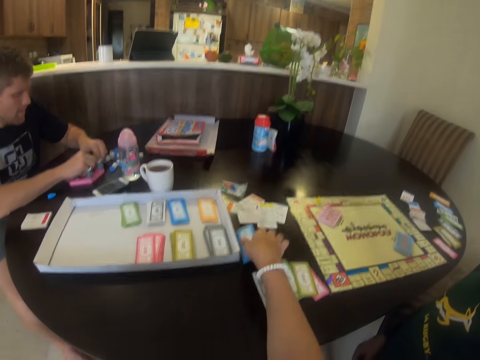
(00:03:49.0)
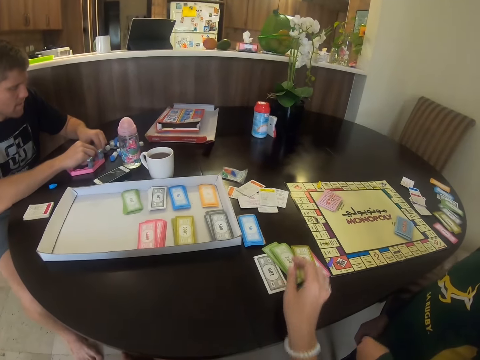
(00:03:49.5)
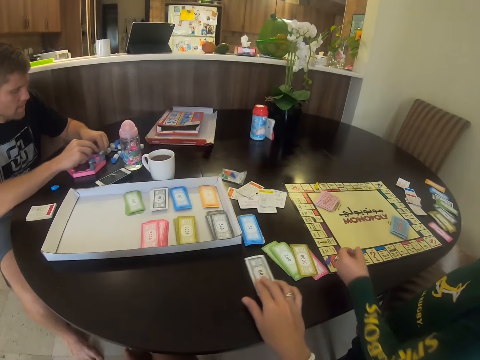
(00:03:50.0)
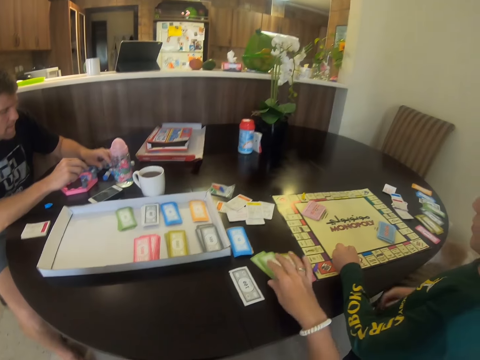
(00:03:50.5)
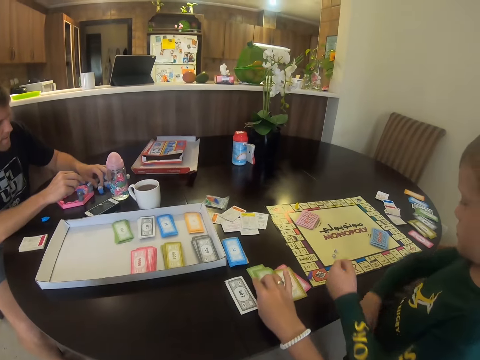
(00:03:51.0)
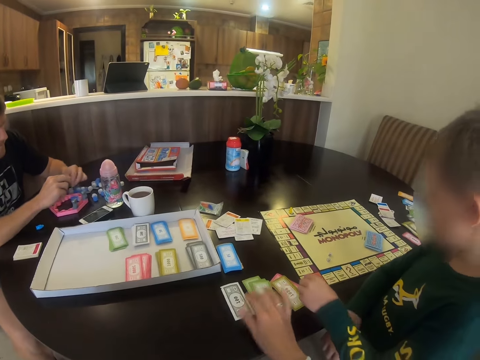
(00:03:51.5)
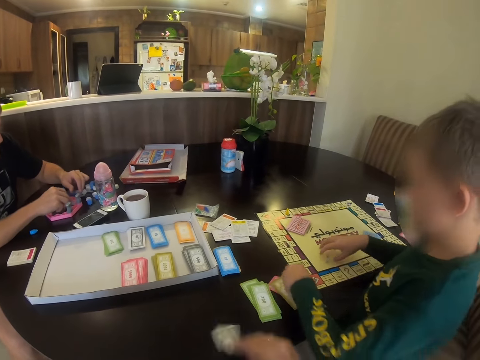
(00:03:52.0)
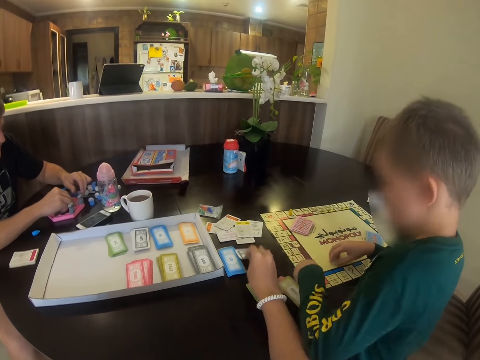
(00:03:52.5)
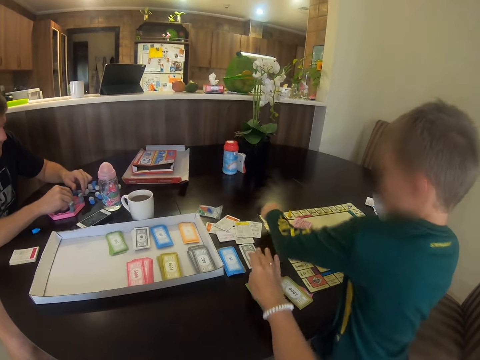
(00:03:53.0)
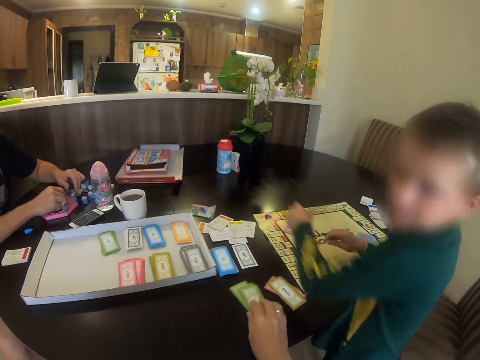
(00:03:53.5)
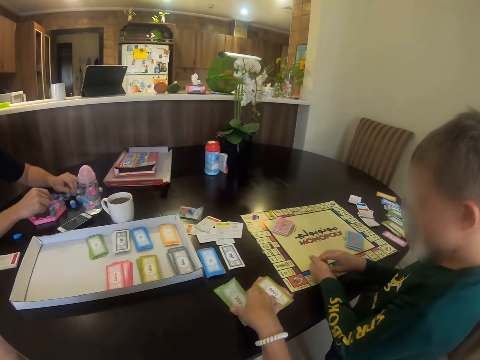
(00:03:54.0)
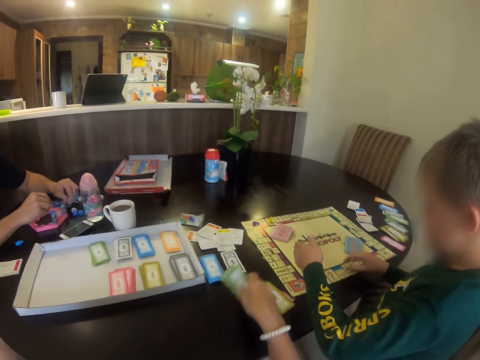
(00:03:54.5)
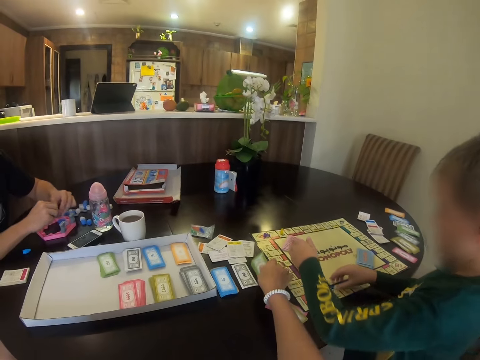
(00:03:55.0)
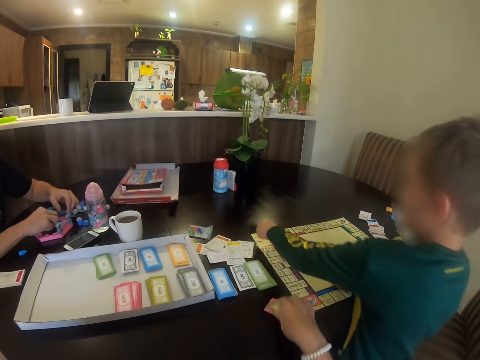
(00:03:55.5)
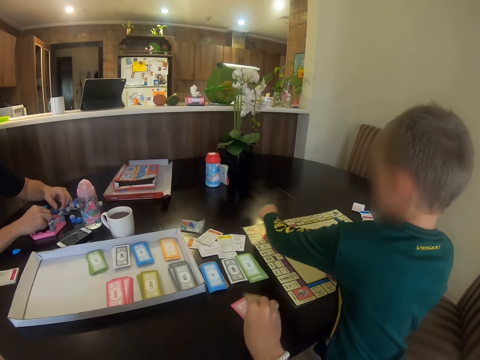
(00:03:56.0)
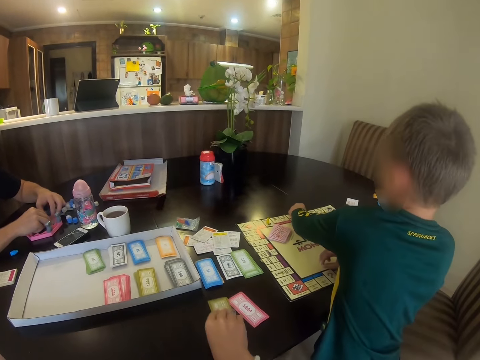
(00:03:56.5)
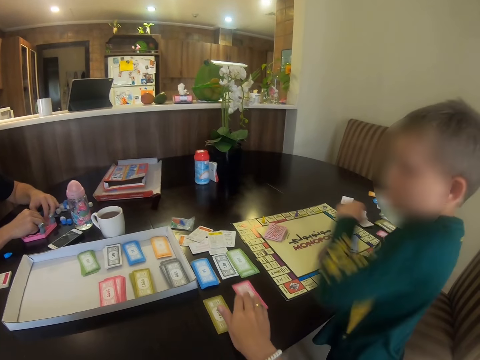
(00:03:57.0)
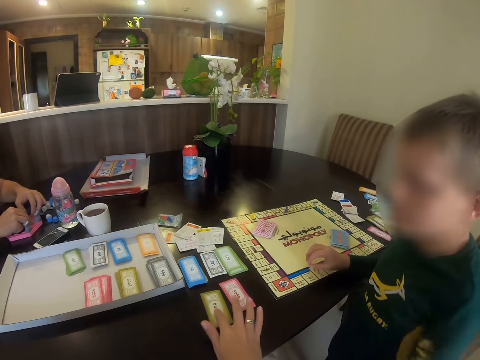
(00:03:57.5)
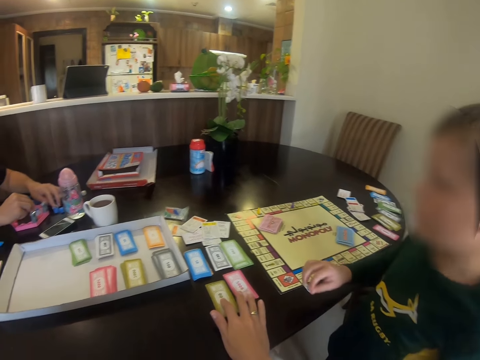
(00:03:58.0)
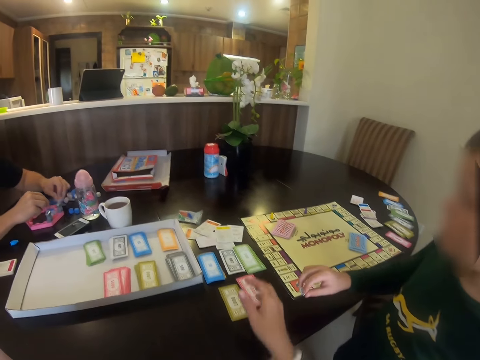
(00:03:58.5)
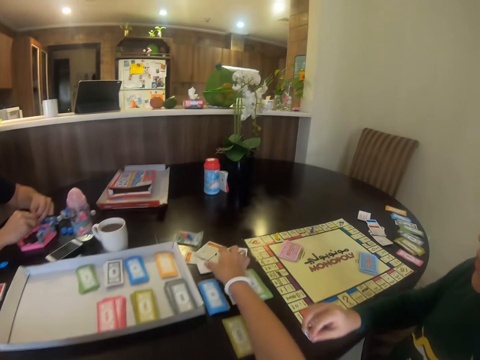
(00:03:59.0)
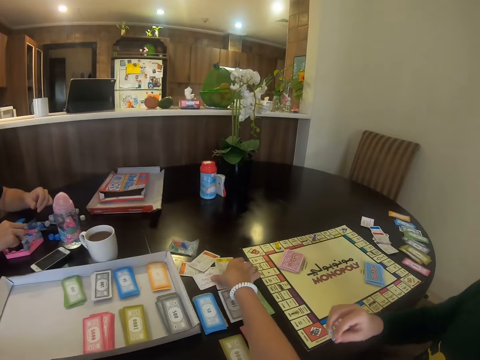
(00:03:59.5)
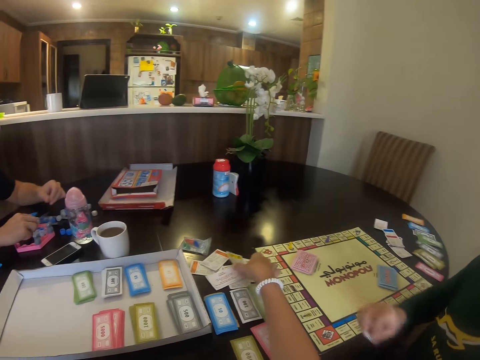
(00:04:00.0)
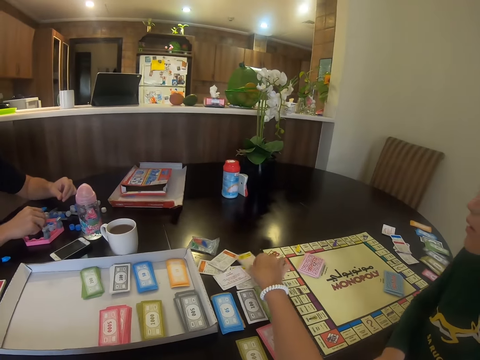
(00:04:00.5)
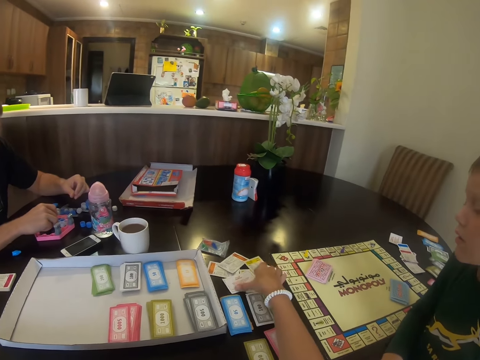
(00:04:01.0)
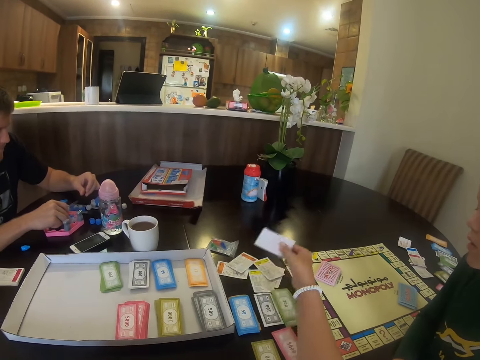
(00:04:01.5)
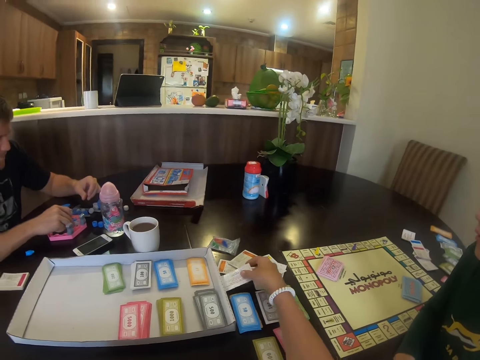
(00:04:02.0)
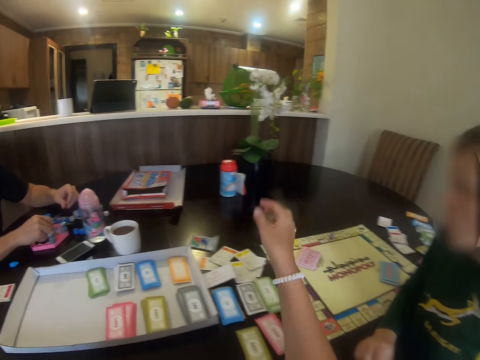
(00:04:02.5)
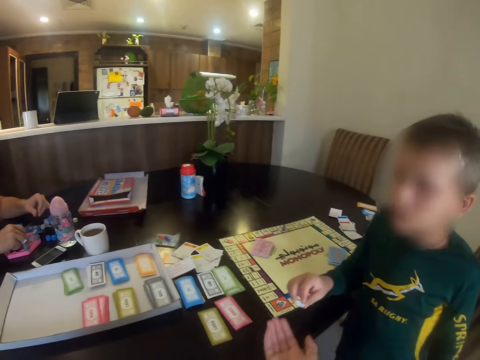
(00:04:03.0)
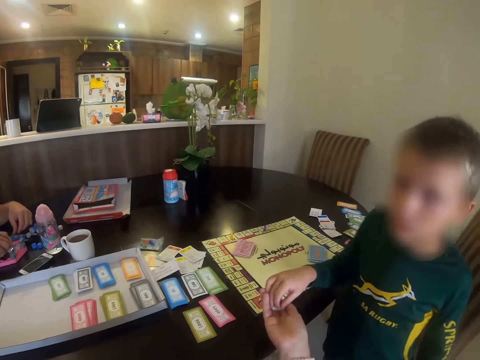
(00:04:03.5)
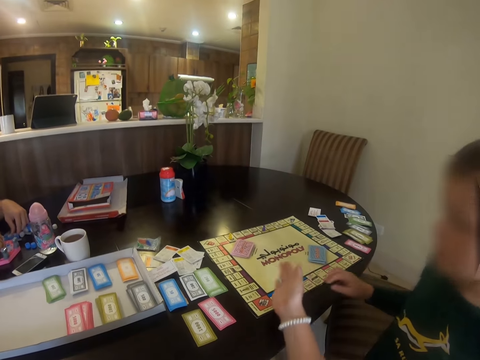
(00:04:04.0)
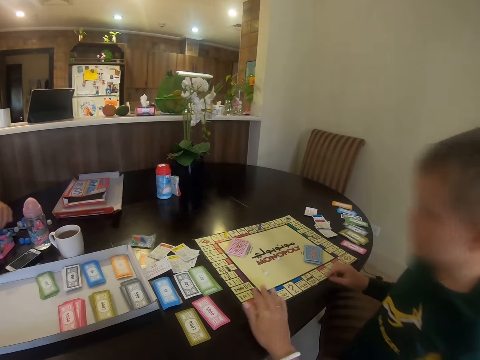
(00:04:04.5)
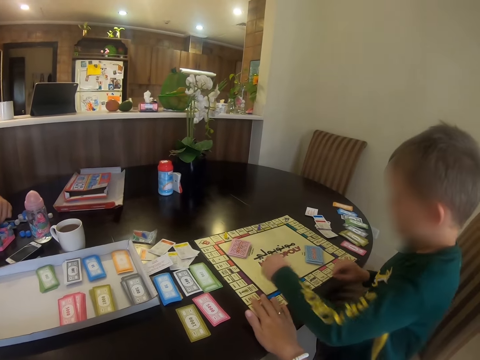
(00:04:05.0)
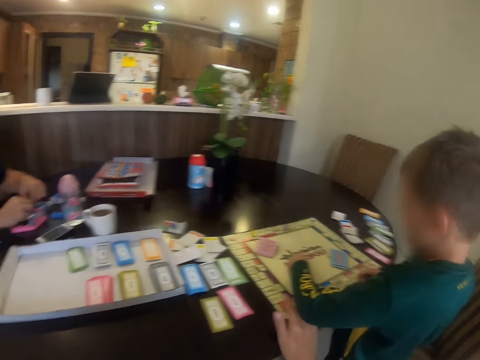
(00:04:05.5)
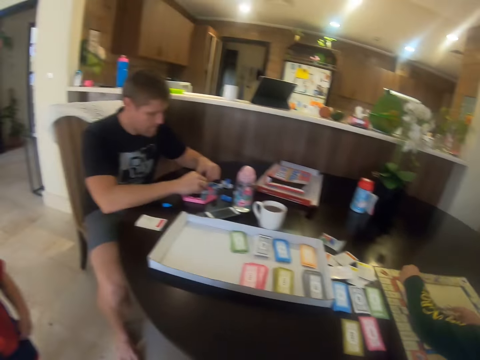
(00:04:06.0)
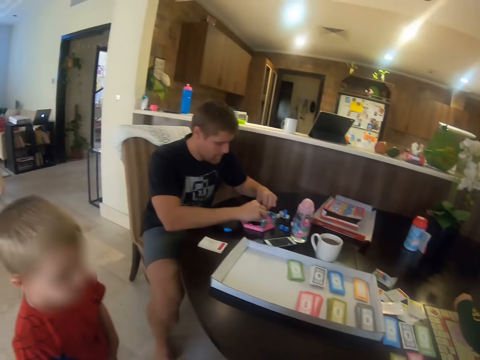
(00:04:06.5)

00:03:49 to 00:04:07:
The camera wearer puts the cards on the table. A child picks something. The camera wearer moves a card aside. They pick the card. The child puts something on the table. The camera wearer puts the card on the table. The child moves something on the chart. The camera wearer separates the cards. They pick the card and hold the card. They take something from the child. The child hands something to someone. The camera wearer throws something on the chart.

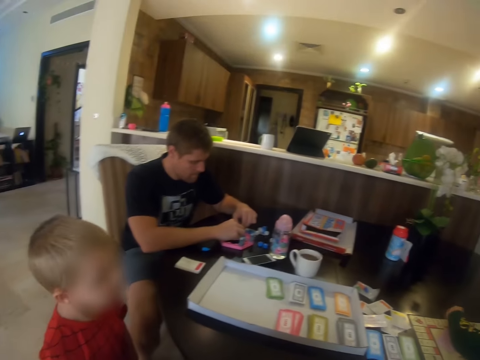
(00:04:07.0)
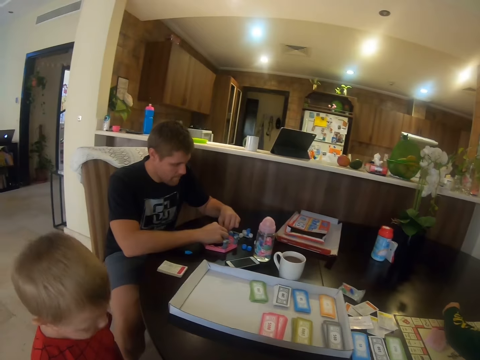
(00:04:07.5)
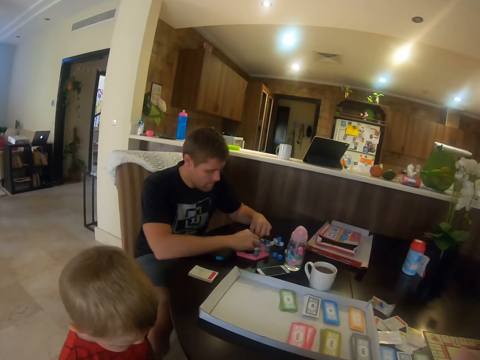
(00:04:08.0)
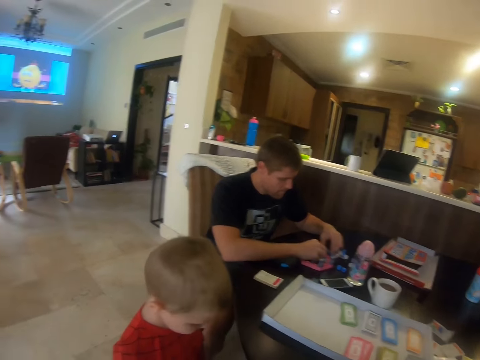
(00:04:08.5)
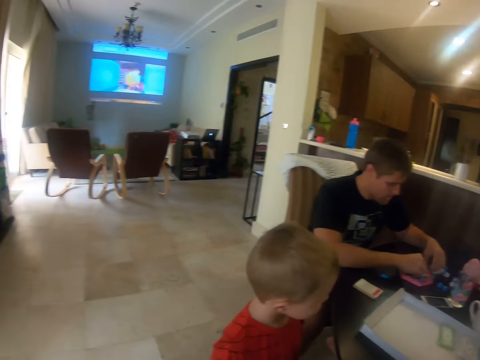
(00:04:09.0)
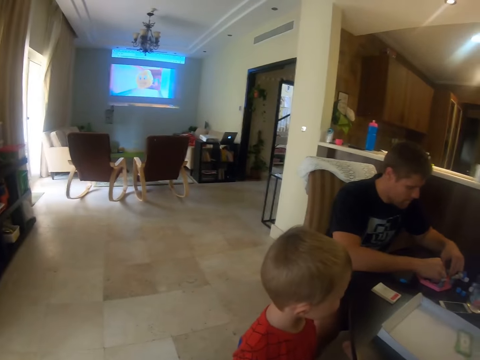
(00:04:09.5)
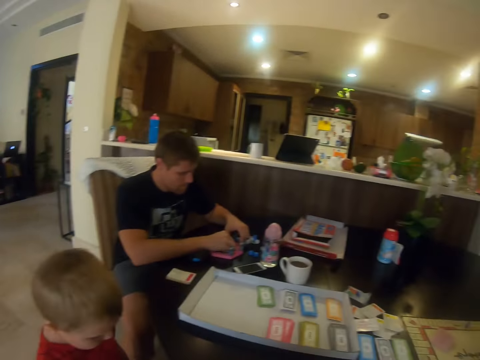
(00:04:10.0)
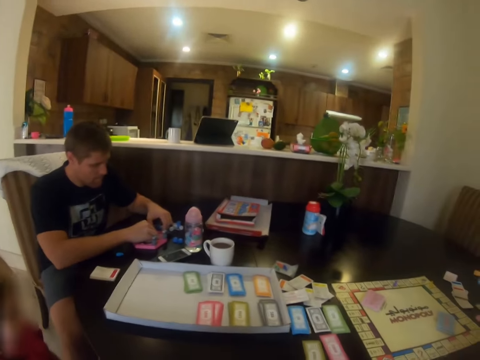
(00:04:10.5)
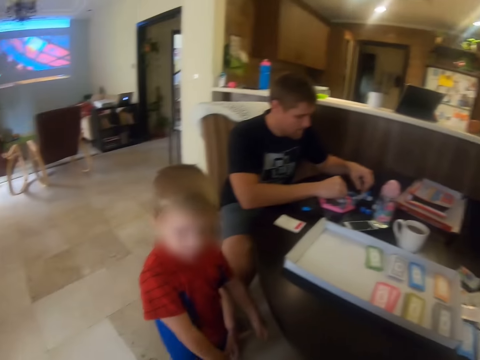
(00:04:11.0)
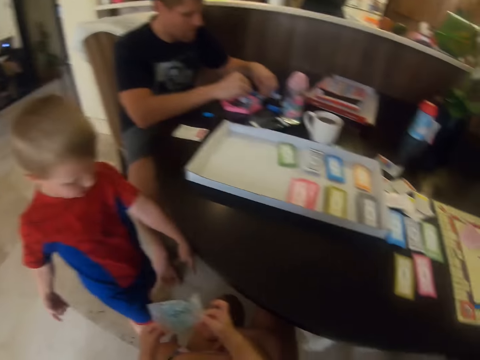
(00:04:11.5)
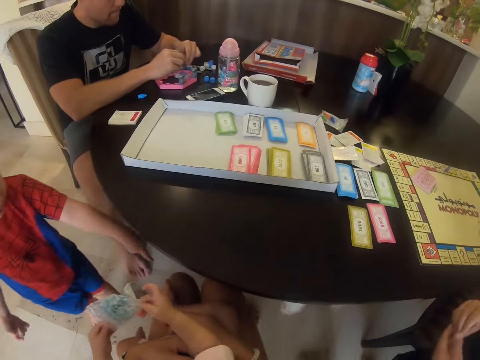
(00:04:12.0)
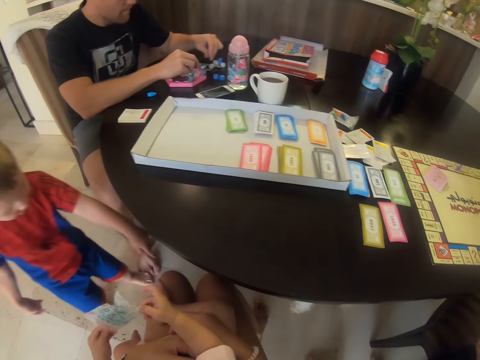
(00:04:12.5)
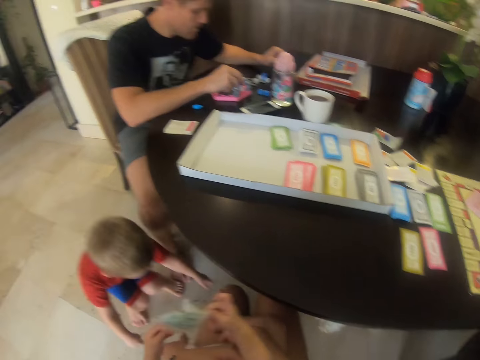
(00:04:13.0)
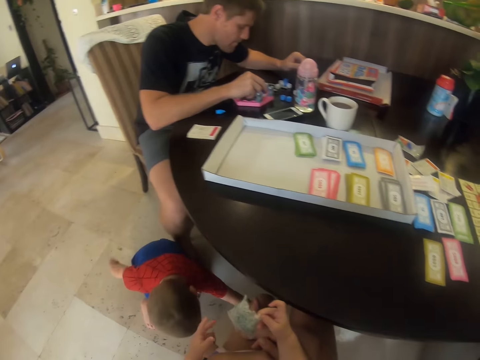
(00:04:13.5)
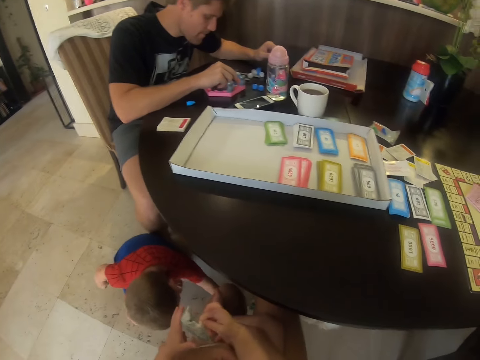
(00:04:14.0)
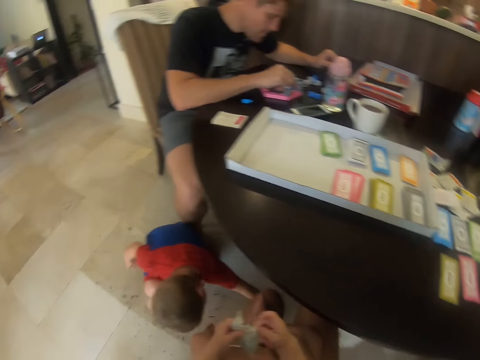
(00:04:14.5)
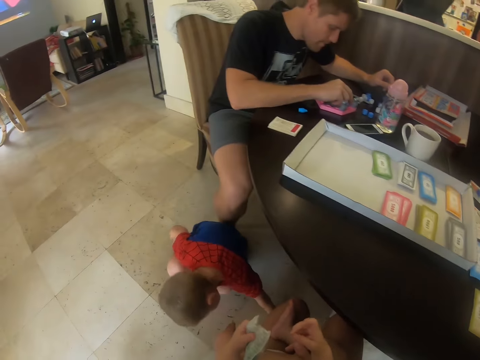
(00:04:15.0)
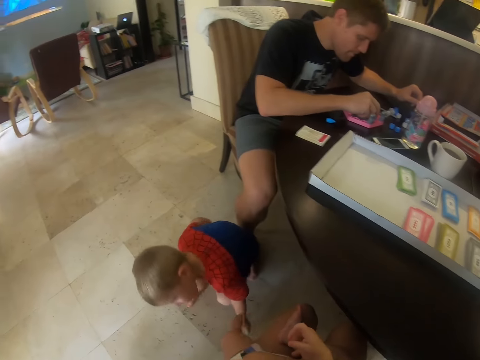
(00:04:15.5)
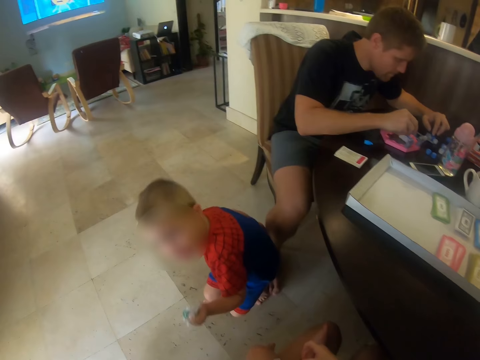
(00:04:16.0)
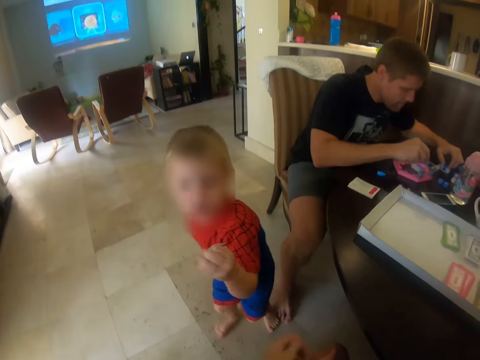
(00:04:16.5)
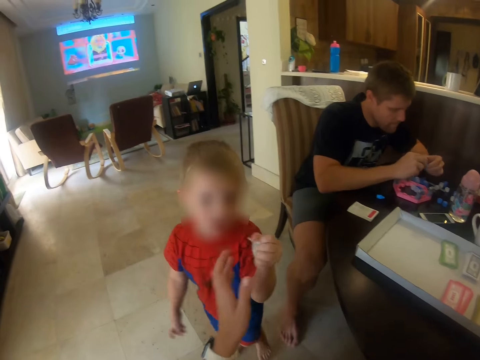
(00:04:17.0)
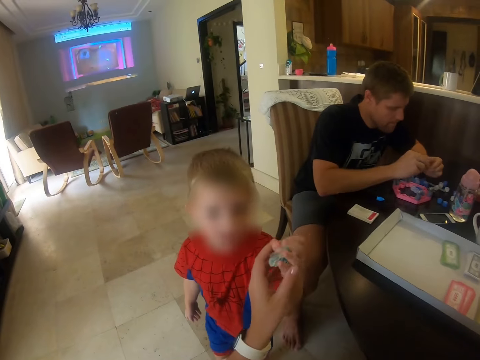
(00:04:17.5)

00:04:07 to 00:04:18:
A child walks in. The camera wearer converses with the child. Another child holds a nylon. The first child picks a polythene paper from the floor. The other child holds something.
